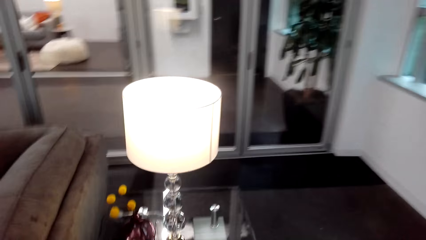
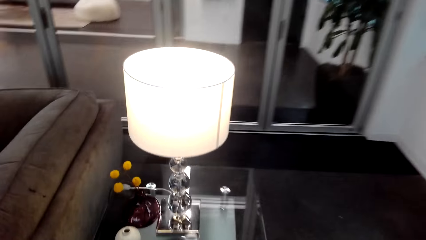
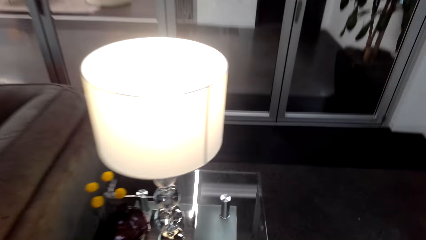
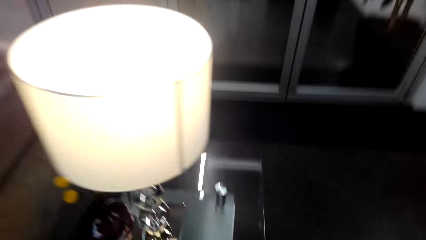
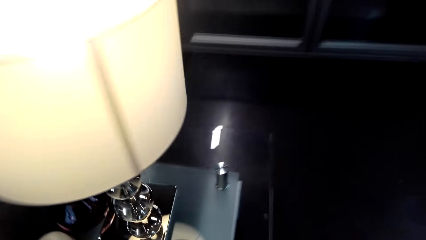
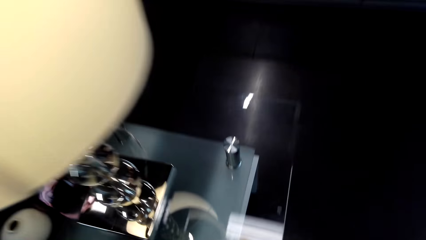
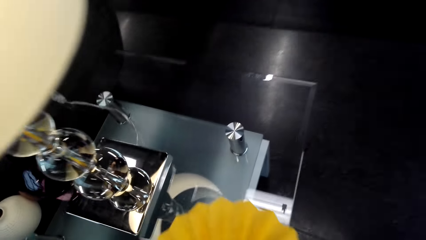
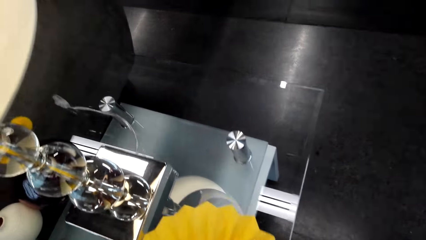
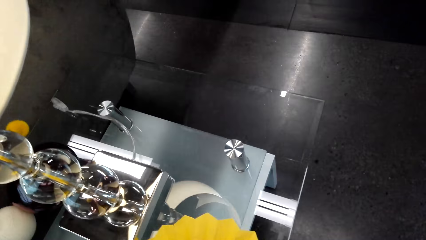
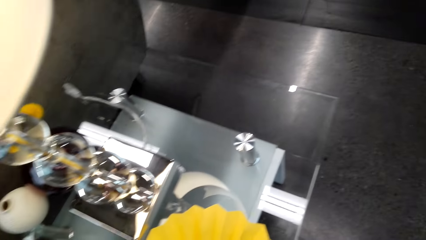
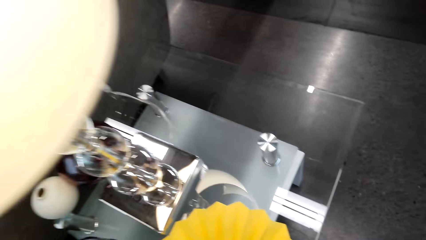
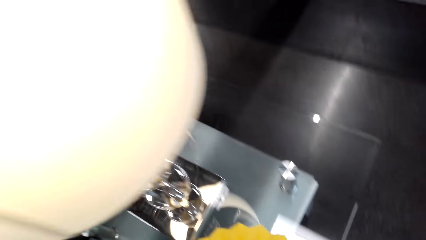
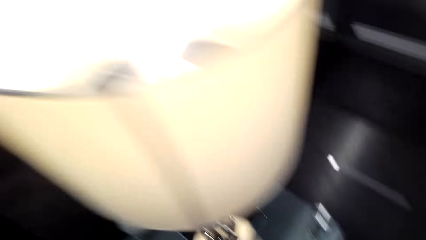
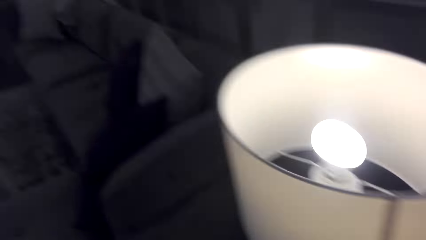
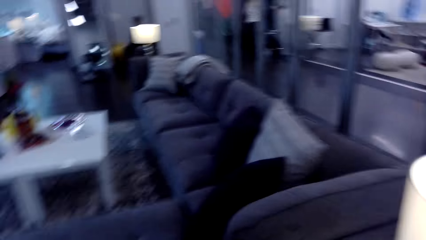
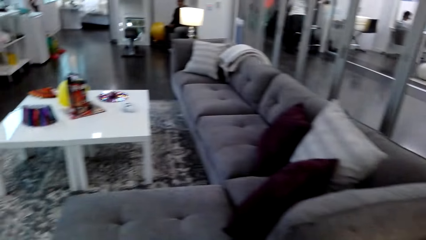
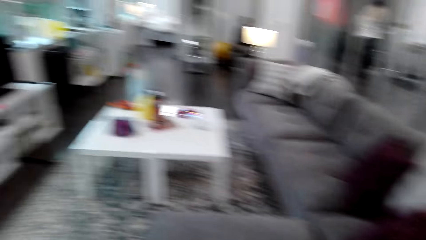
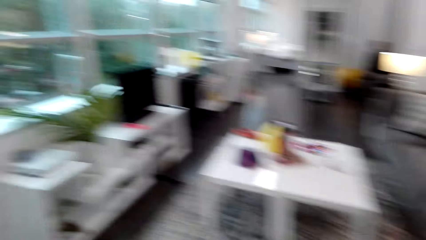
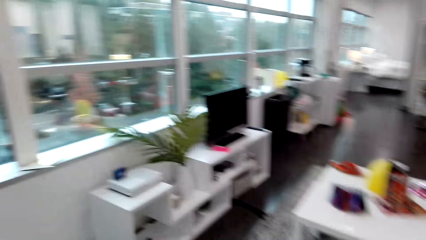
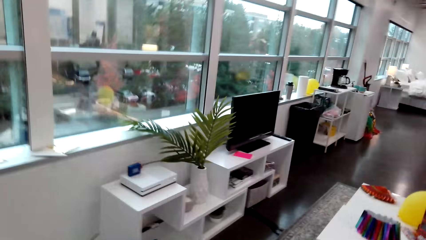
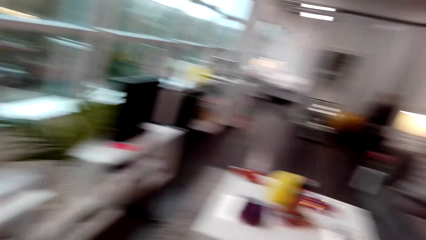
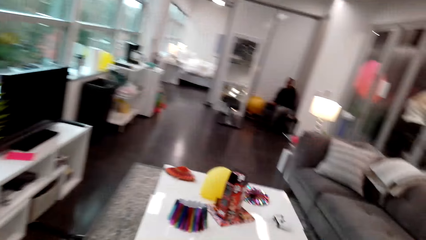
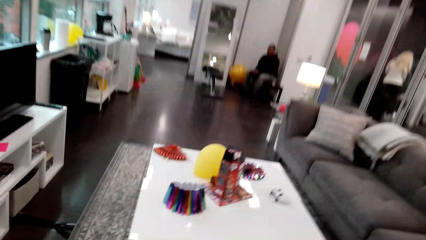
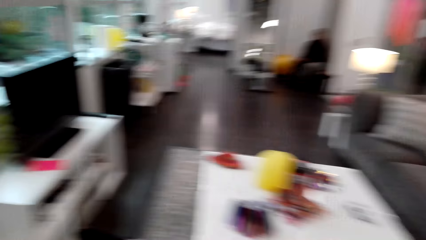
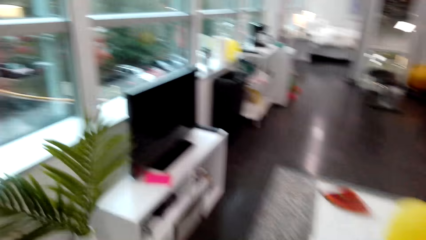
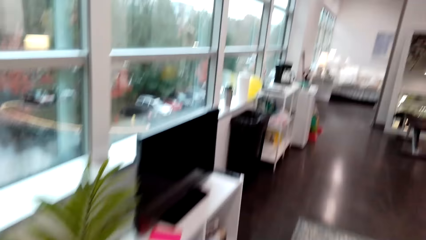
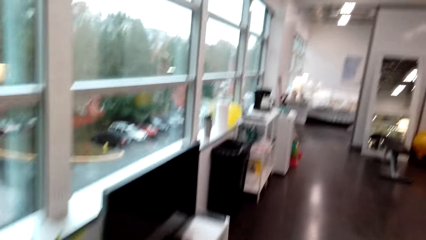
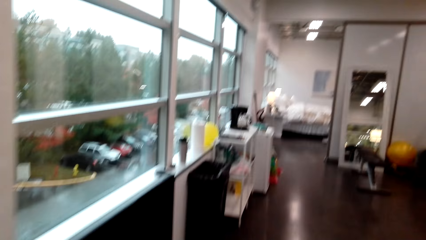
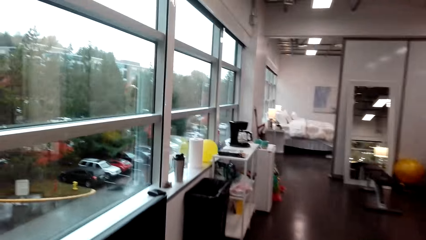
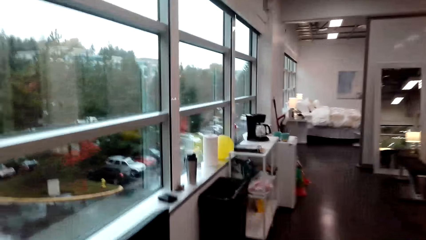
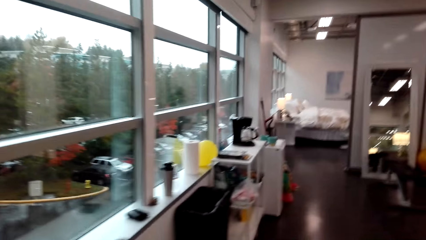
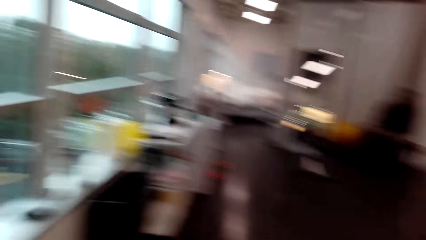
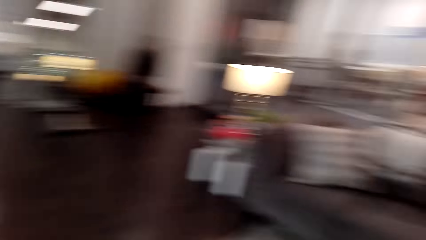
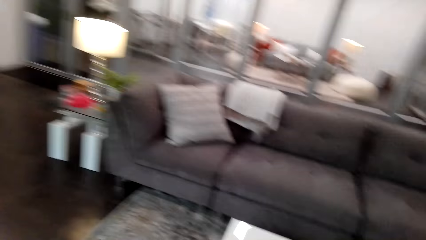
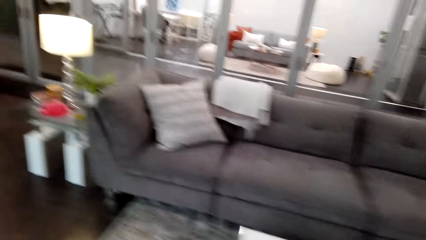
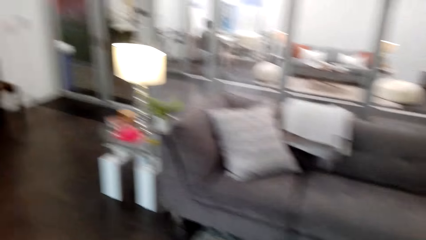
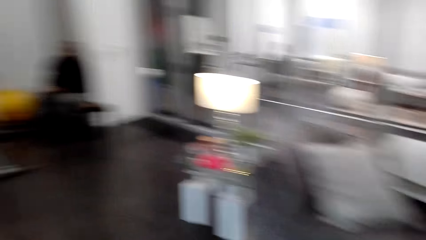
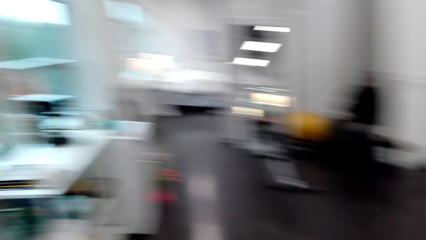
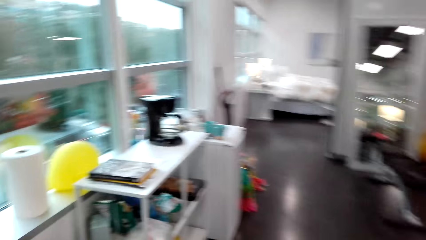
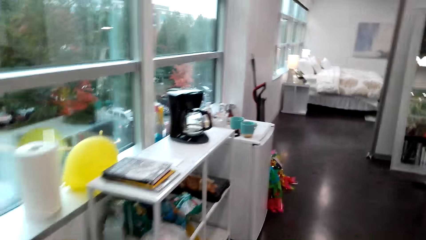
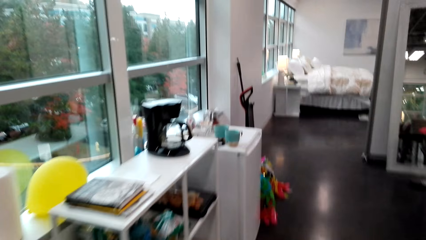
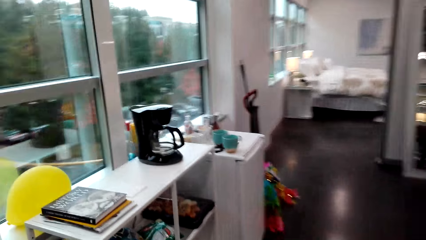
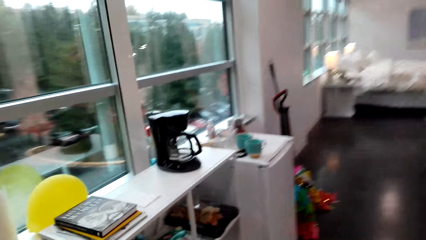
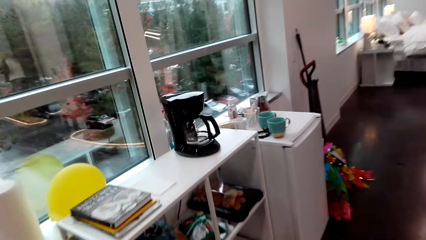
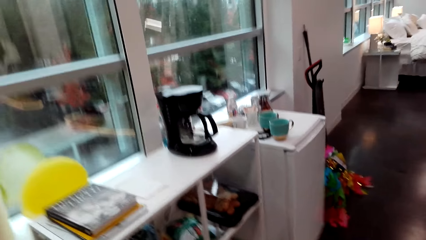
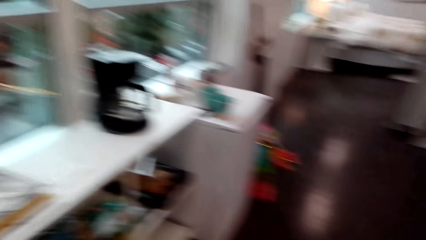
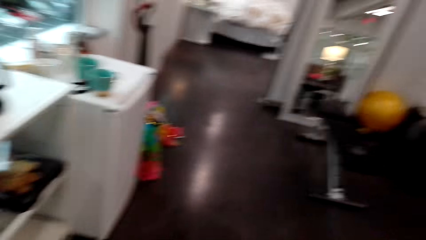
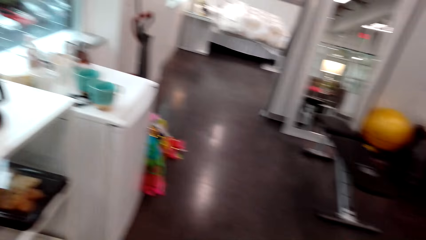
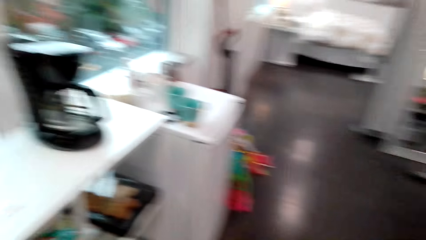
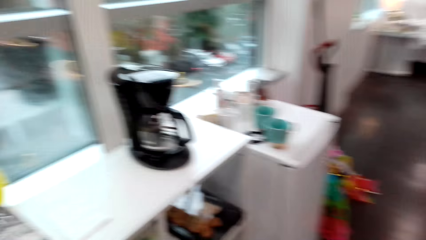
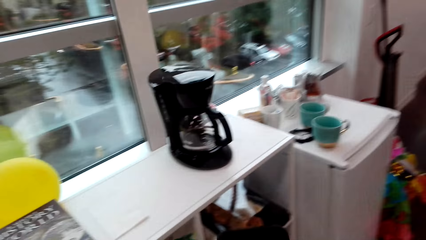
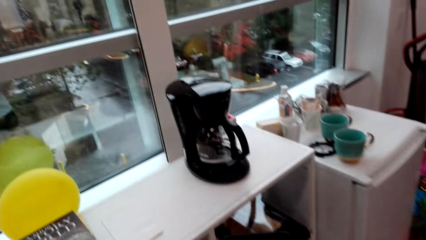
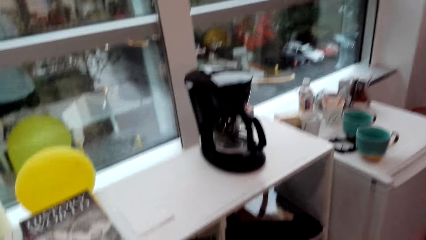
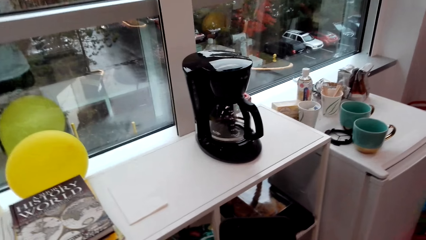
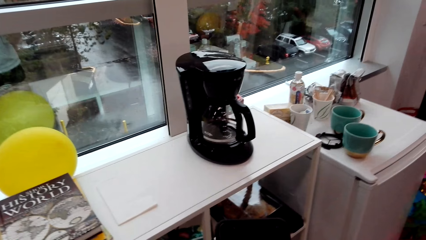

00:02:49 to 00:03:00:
The camera wearer puts a paper craft on a table. They walk around the room.

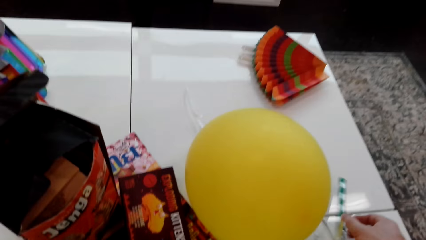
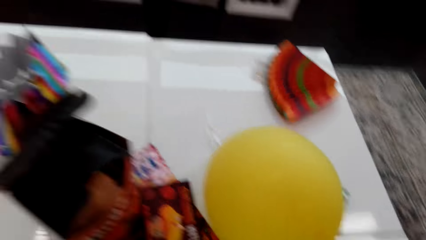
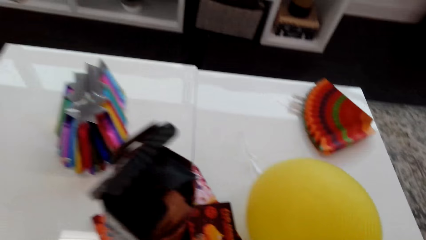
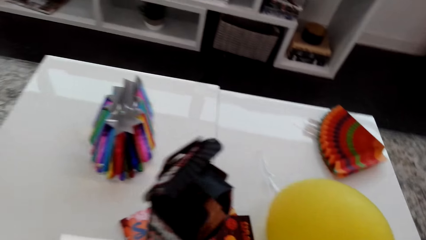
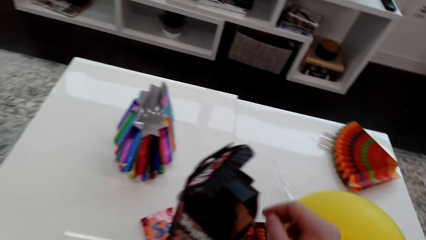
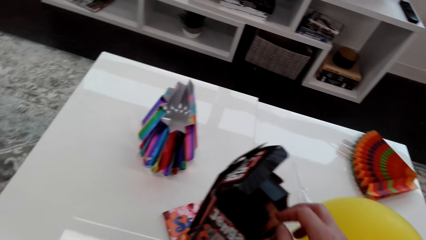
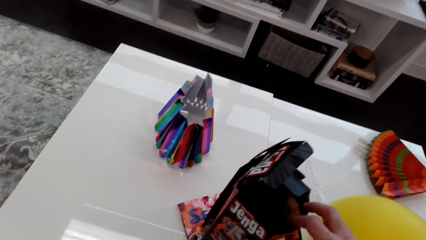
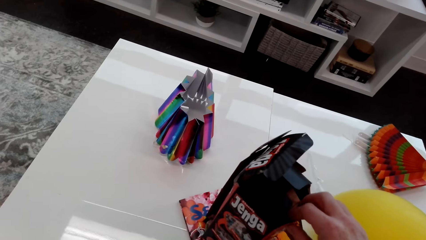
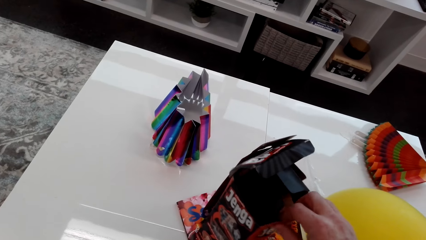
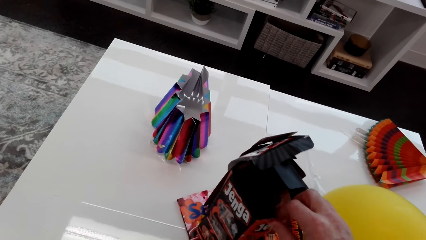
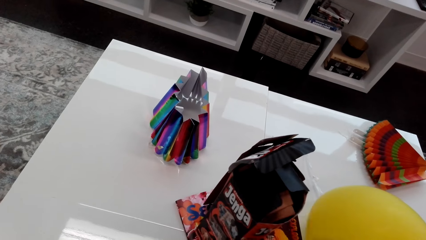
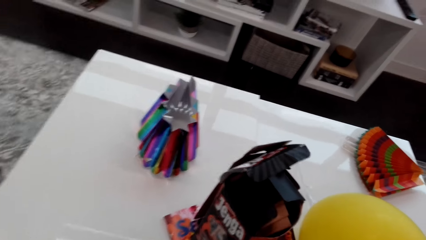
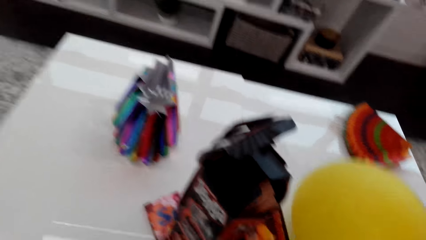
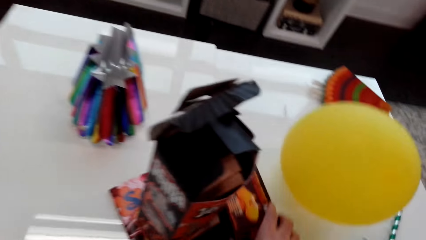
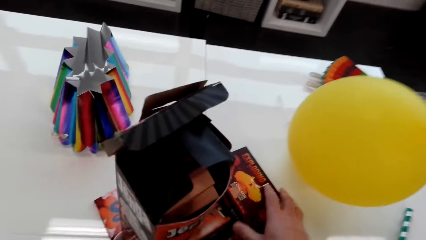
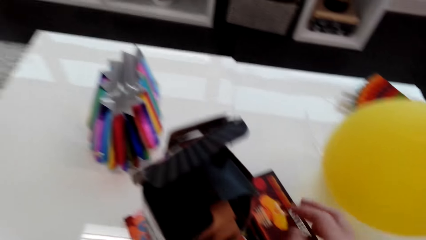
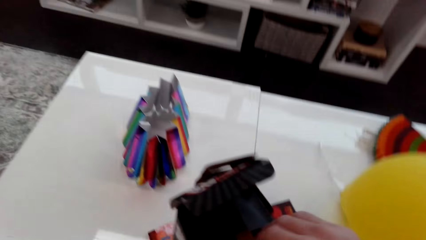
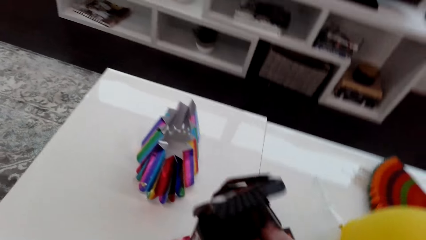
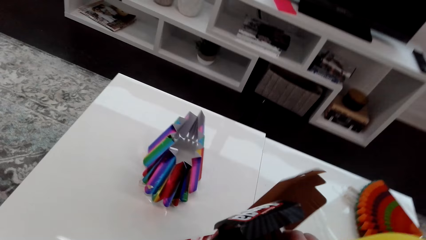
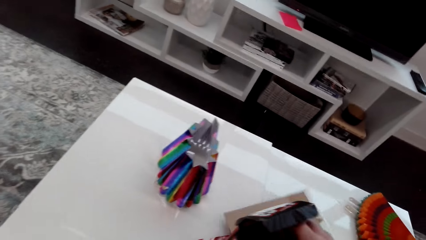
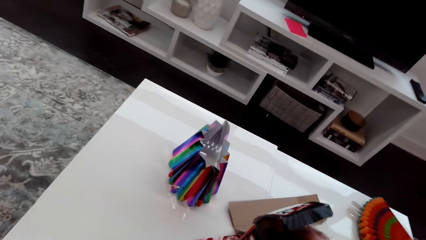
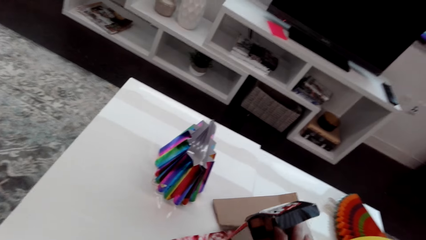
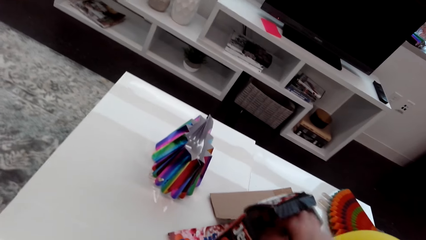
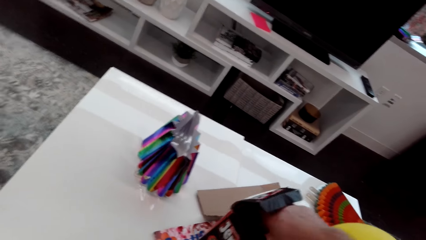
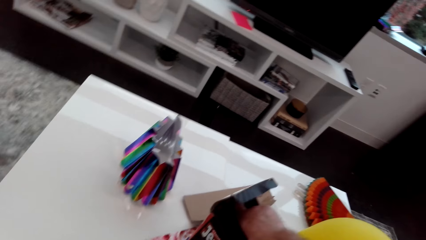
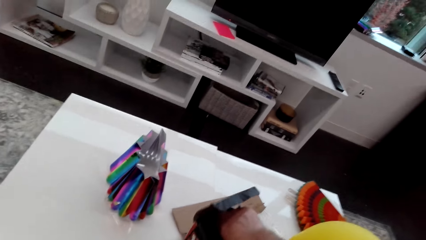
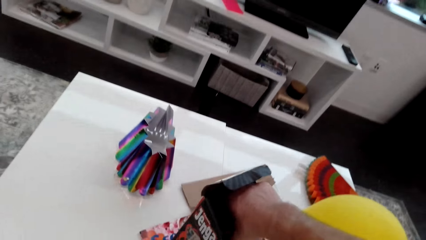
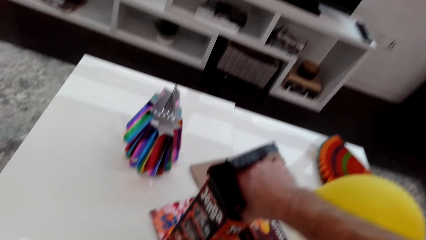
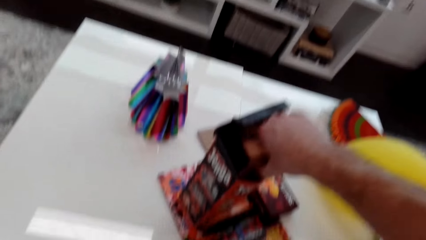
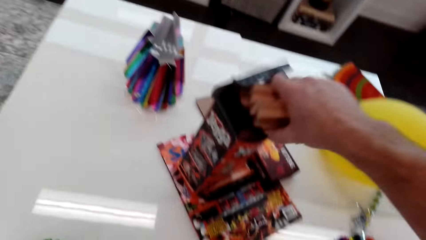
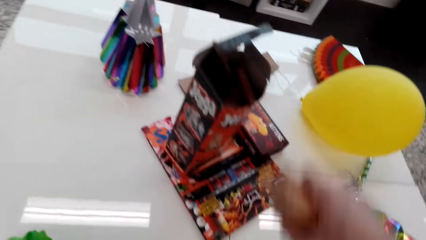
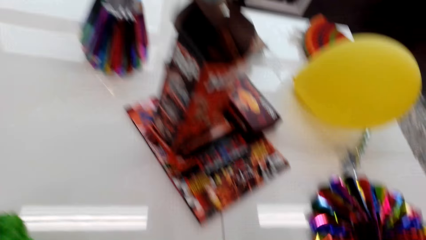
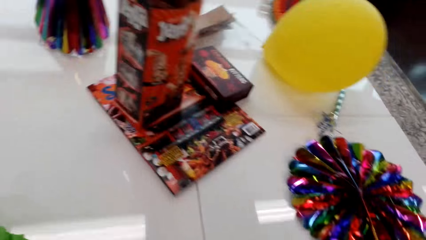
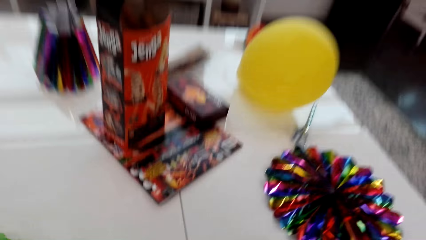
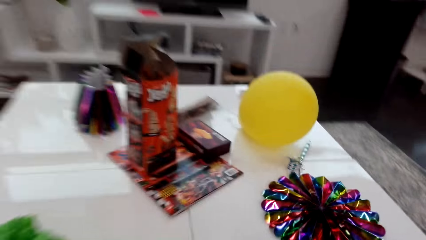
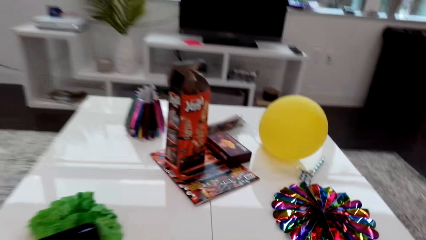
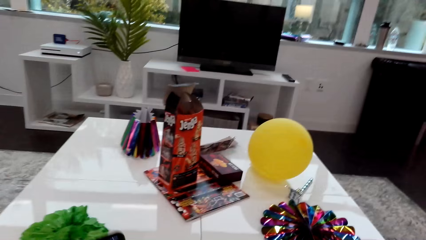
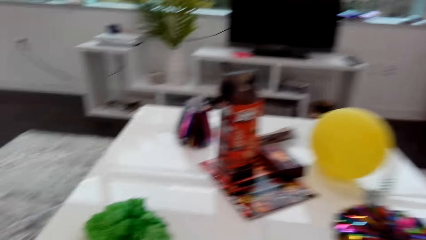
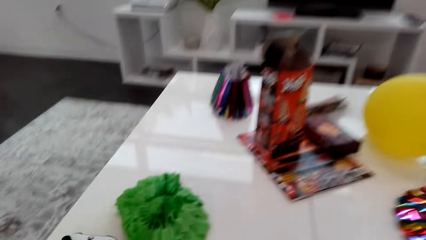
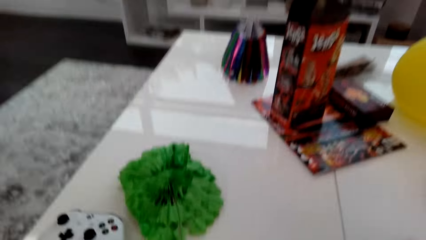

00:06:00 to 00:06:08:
The camera wearer holds onto the box. They push the card away across the table. They drop a piece of carton on the table. They open up the jenga game. They remove the cubes from the carton.
